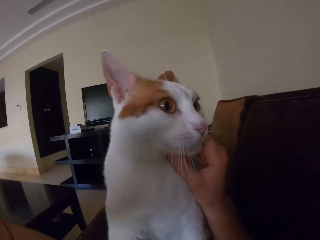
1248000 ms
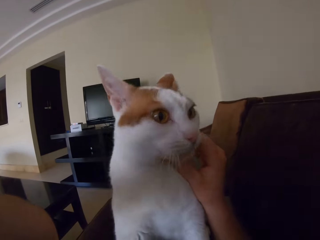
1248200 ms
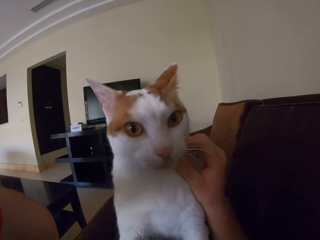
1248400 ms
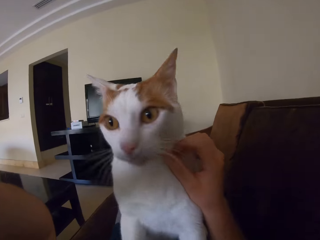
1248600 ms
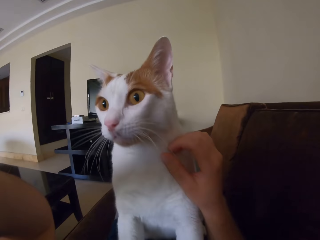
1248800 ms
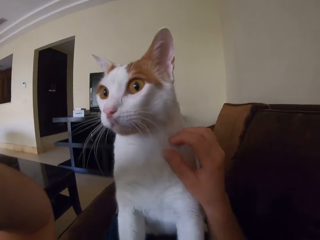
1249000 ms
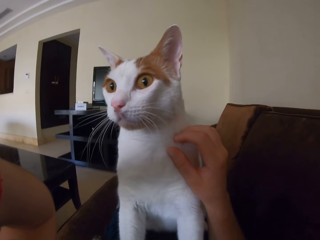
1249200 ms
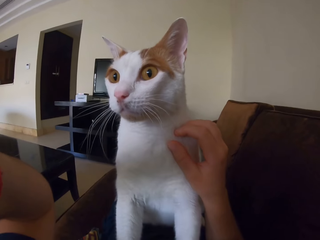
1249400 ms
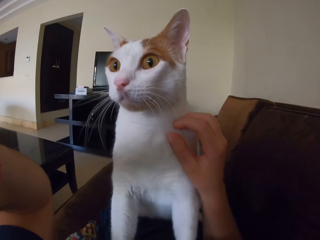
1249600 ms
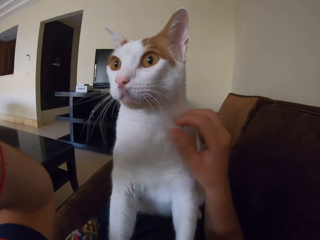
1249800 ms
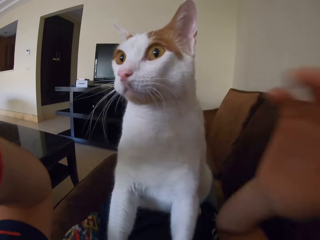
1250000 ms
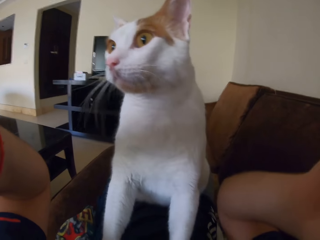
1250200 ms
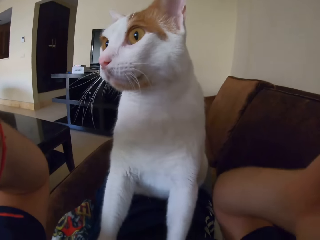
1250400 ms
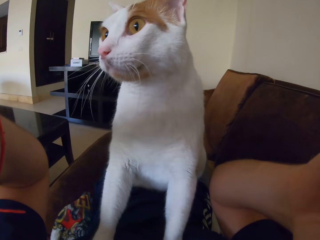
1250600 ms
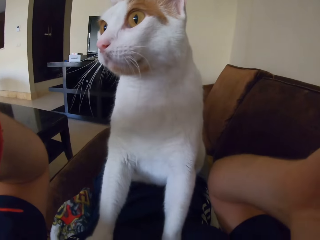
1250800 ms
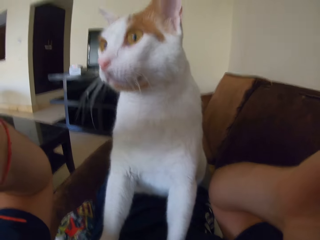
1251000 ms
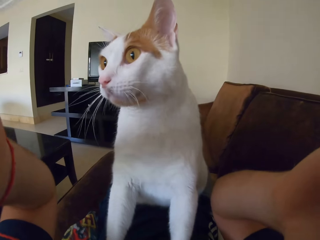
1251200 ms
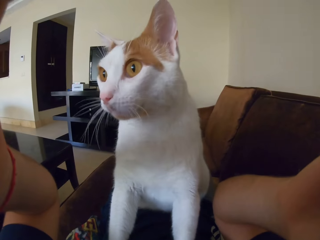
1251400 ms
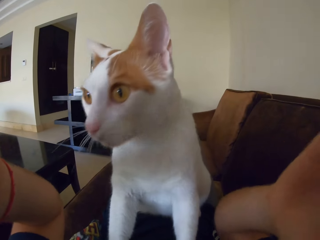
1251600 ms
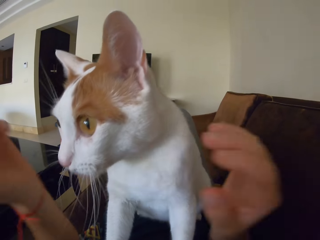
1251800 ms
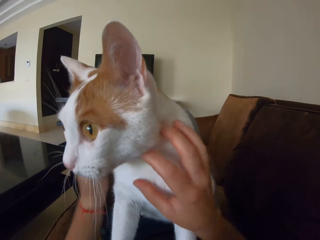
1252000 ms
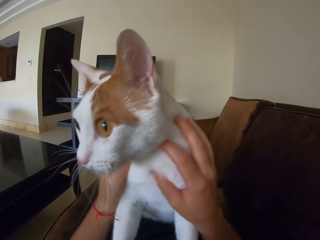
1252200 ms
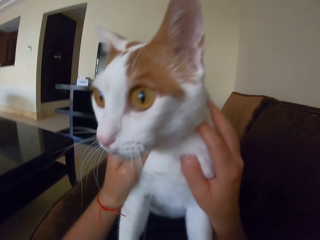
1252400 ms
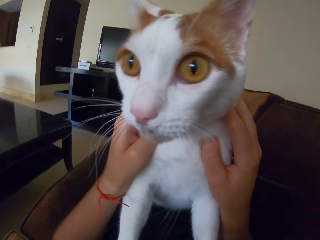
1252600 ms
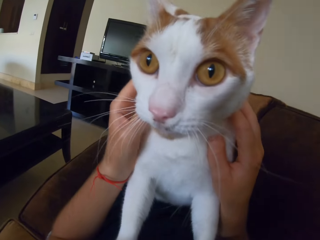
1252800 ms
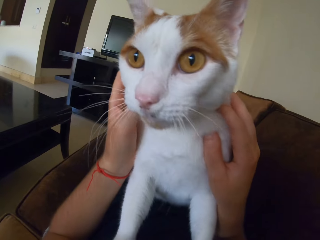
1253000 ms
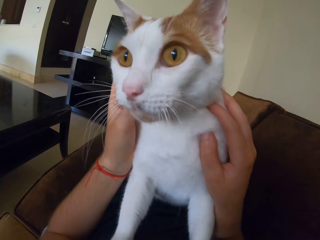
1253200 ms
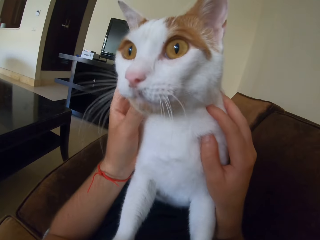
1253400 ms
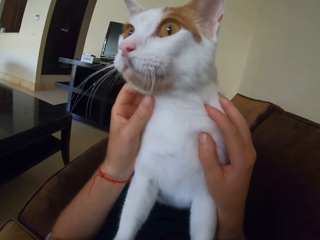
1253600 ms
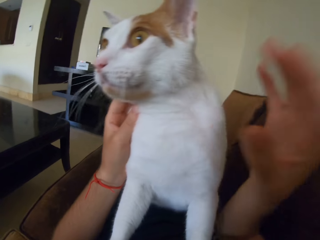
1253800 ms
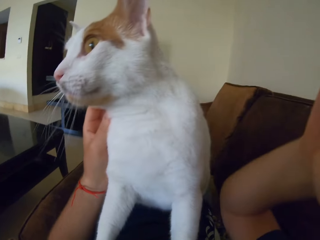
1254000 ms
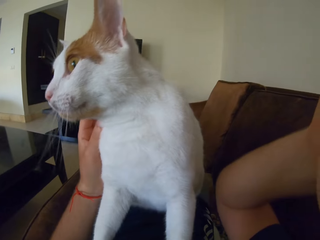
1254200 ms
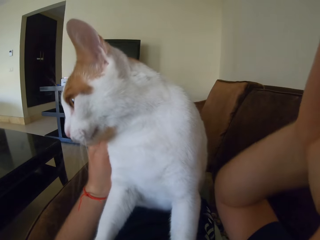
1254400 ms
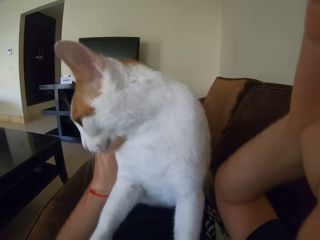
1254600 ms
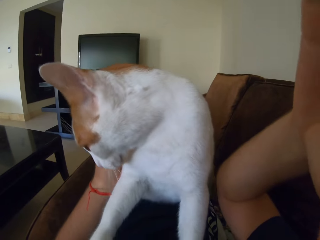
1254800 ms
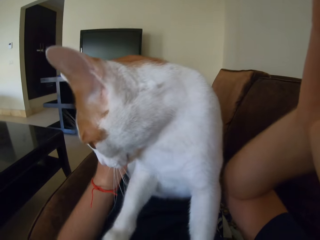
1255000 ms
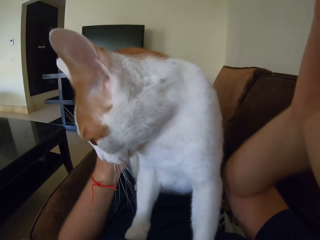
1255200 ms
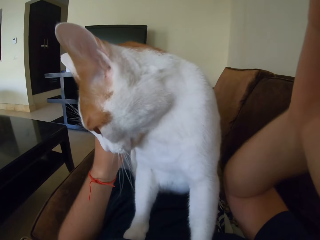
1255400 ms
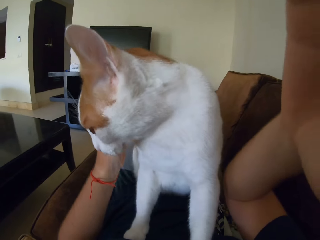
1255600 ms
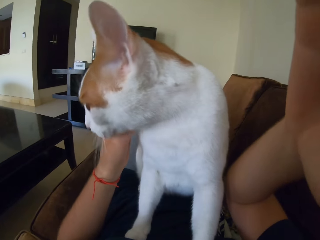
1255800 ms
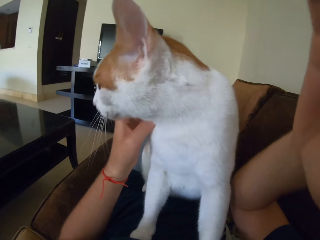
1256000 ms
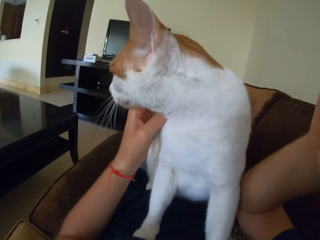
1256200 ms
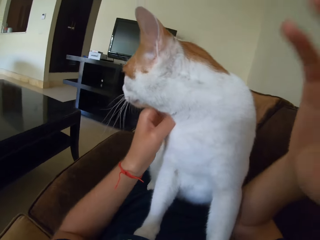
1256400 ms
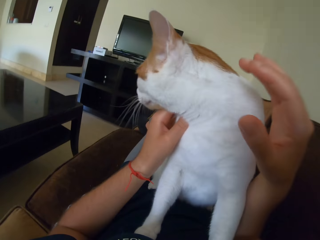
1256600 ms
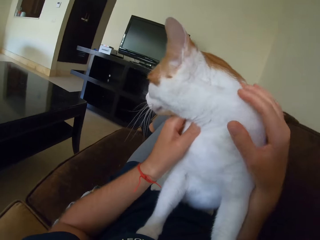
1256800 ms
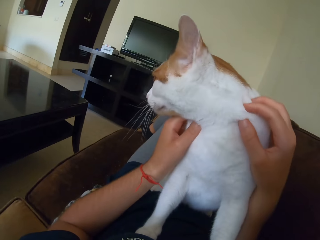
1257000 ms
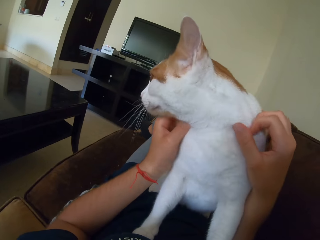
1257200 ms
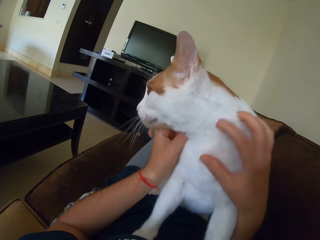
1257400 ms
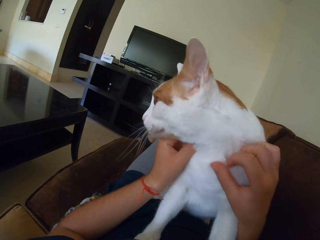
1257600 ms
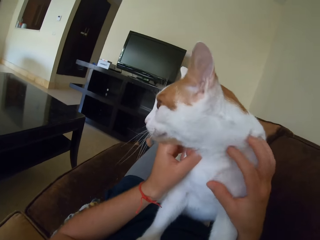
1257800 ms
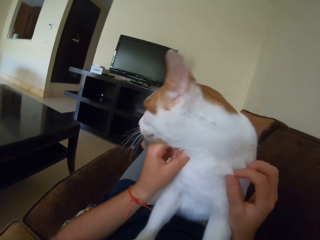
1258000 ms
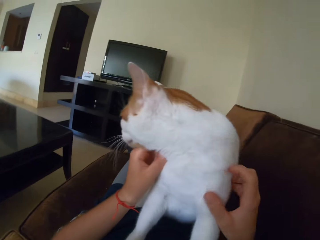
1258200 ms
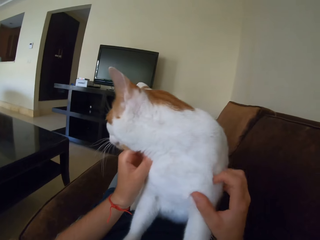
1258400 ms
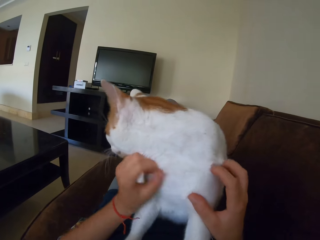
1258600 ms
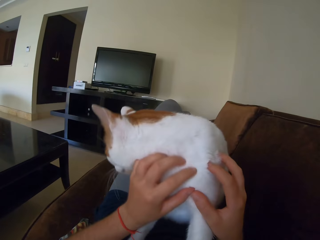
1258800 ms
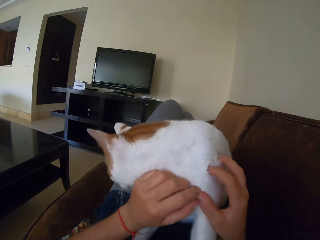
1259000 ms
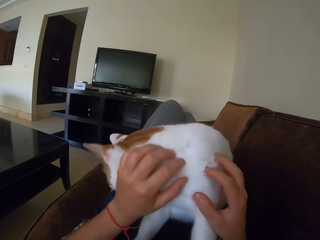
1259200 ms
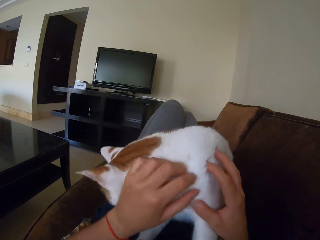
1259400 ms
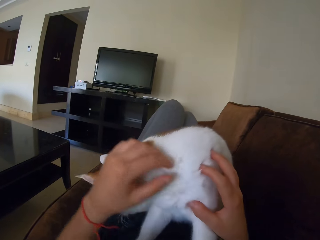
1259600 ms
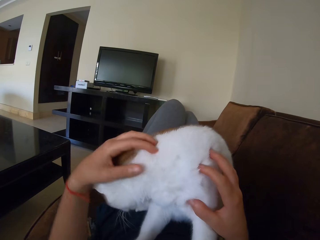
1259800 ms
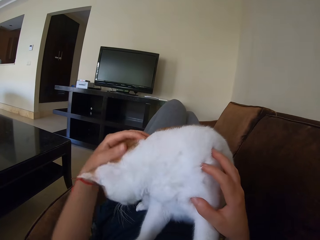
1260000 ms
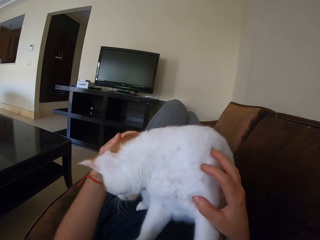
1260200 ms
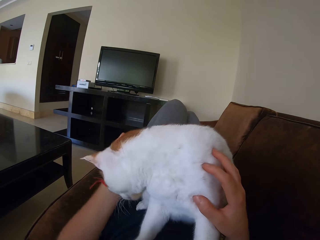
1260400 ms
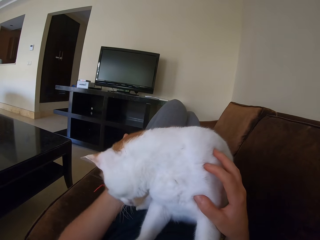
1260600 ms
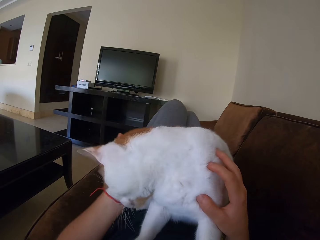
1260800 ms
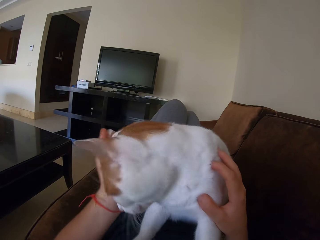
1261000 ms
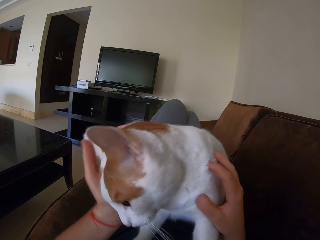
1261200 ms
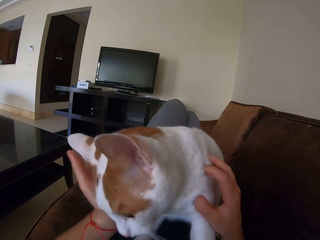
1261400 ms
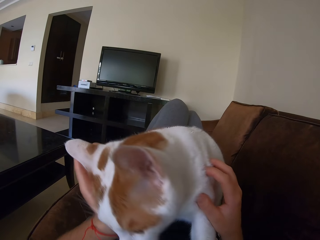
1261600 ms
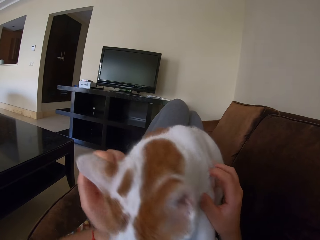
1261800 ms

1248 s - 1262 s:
The camera wearer holds their head with both hands. They handle a camera, pet a cat on the sofa. They handle the camera. They touch the cat.

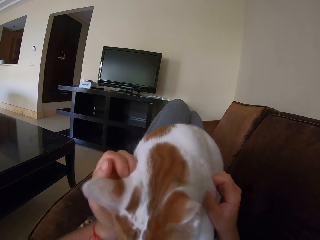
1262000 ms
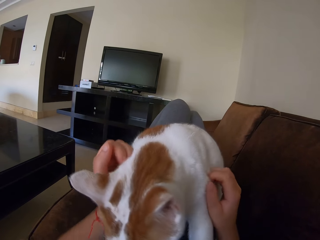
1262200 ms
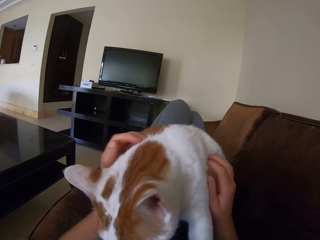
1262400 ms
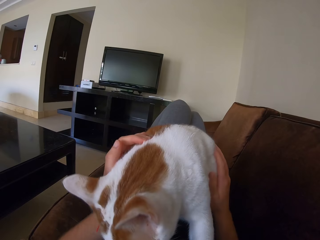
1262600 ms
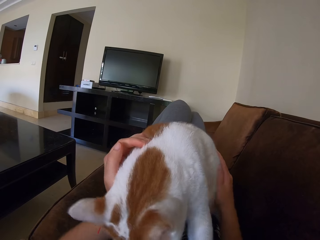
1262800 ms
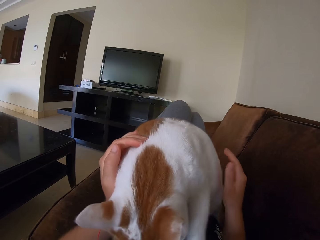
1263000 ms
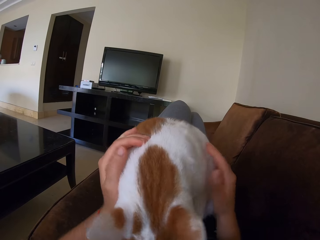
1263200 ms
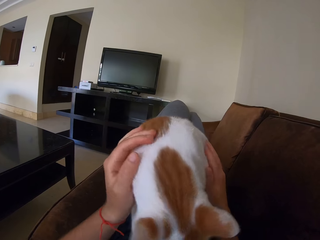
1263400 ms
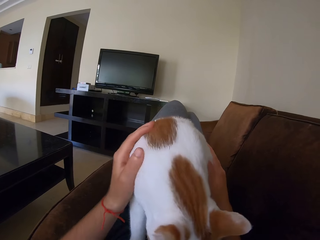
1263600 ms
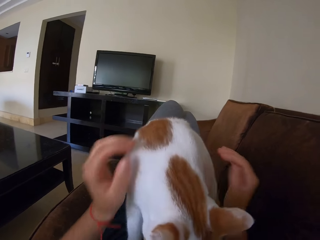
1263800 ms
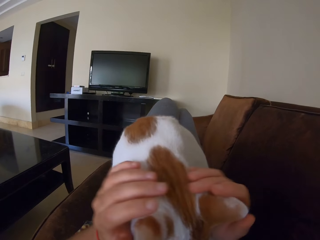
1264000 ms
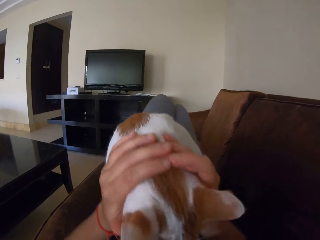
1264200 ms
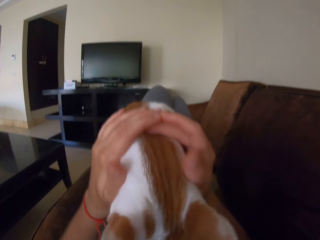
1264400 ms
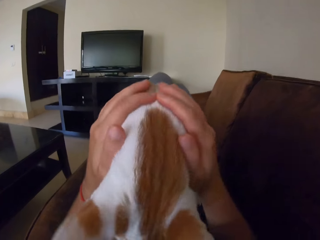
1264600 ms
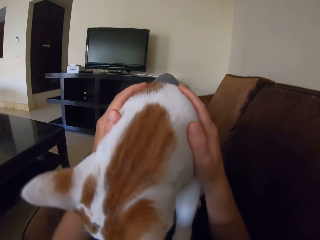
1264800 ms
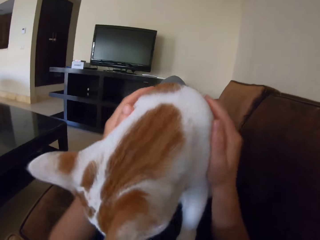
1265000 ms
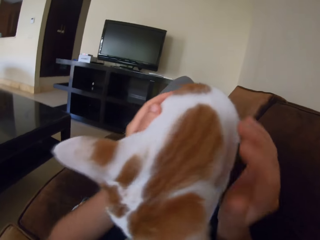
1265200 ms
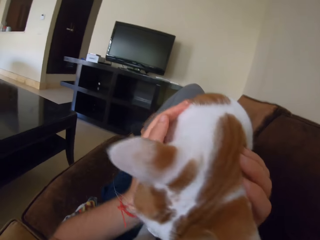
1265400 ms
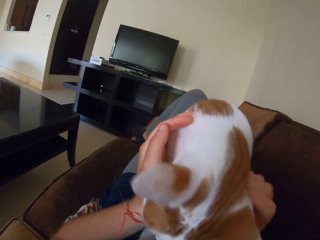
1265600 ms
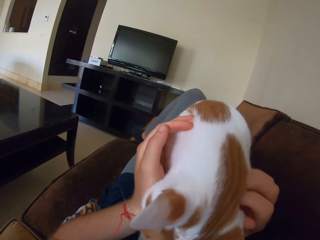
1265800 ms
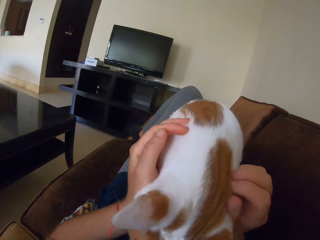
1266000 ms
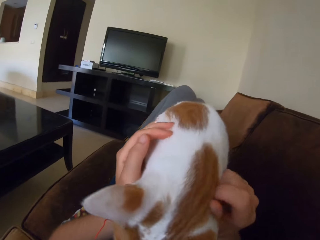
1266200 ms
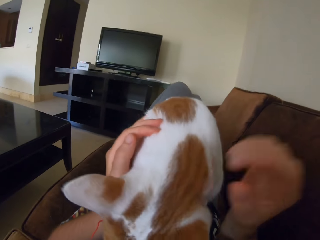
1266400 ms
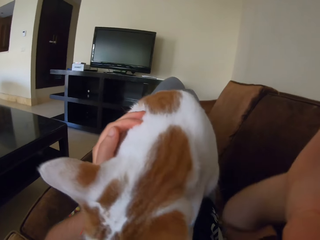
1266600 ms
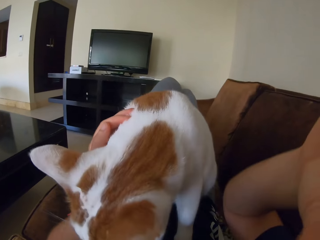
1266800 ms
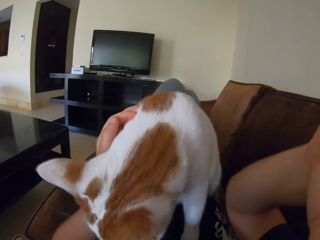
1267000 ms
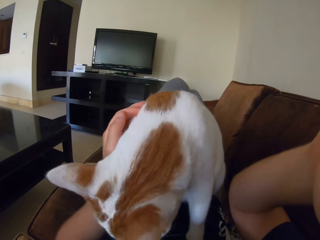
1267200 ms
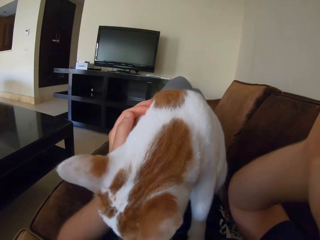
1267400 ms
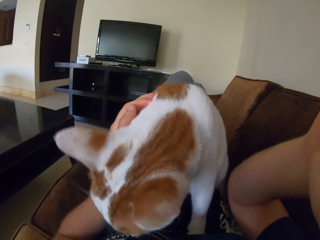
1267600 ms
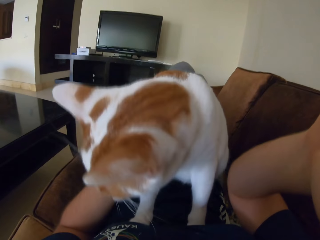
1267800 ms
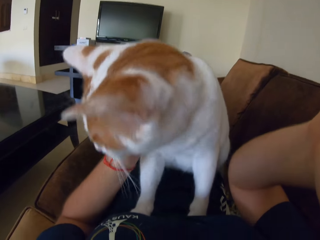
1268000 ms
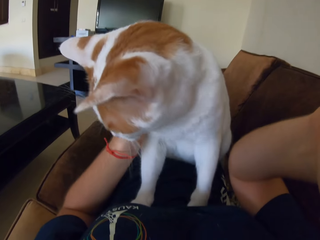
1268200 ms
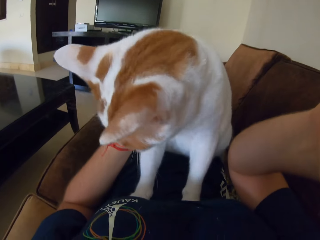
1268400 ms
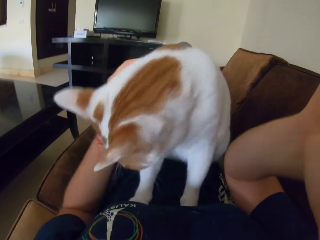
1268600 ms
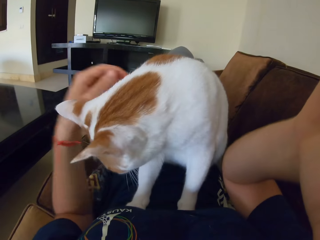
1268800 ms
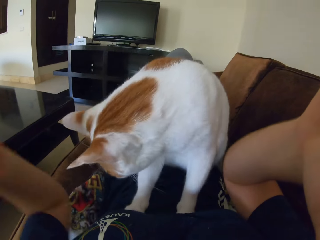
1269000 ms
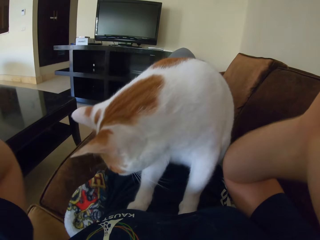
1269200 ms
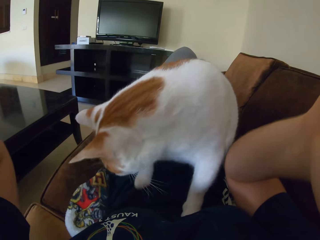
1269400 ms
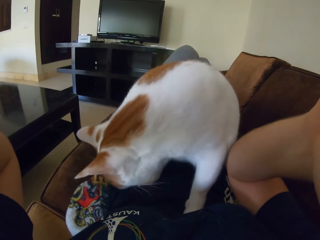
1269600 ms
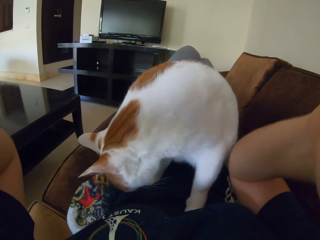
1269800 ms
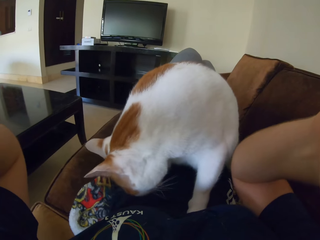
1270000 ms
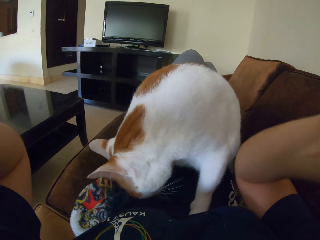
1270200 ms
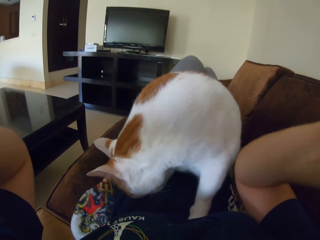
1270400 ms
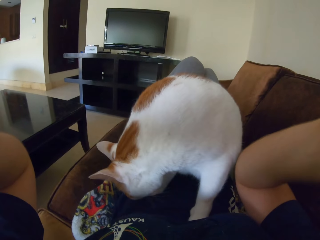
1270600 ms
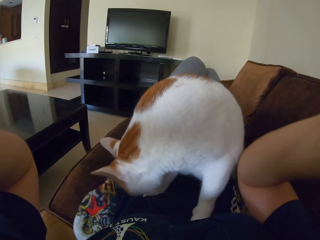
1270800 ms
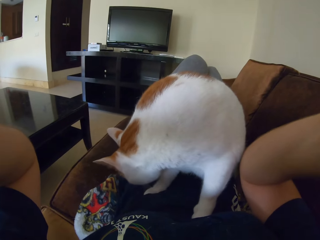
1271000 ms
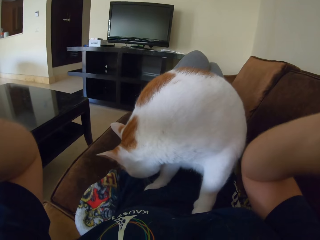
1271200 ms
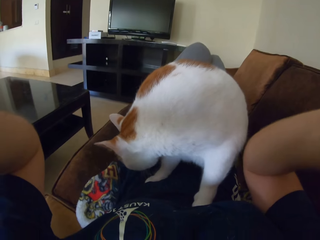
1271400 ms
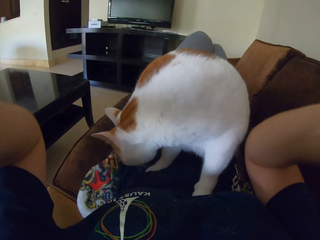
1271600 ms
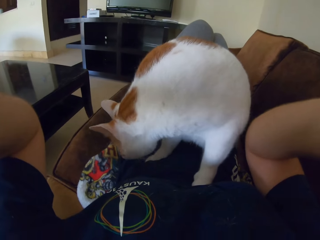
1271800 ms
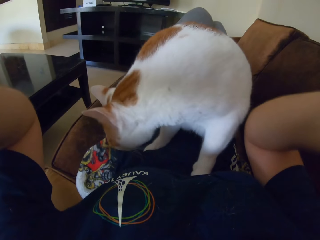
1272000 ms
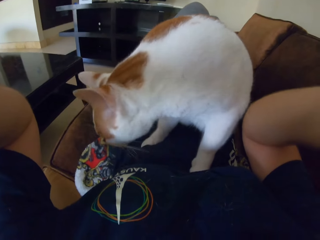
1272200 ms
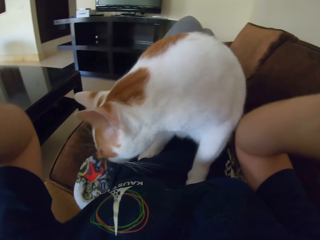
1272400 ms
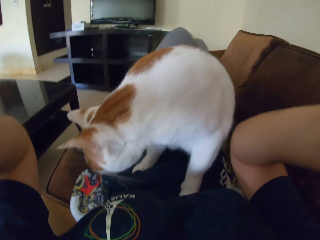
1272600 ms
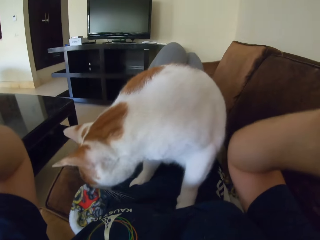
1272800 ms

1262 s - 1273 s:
The camera wearer touches a cat. They handle a camera, hold their head with both hands.
